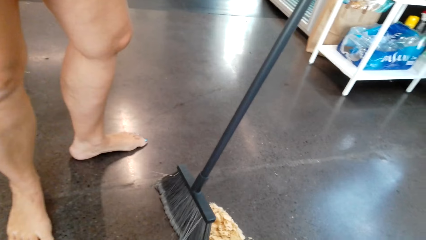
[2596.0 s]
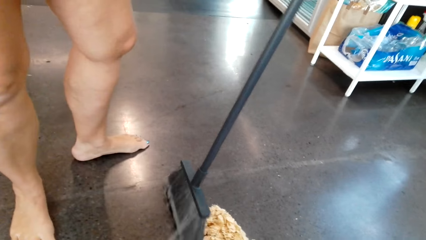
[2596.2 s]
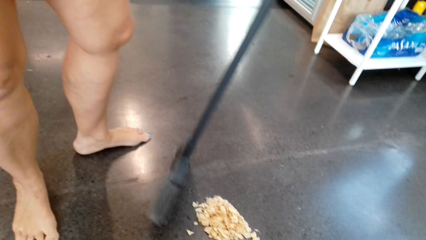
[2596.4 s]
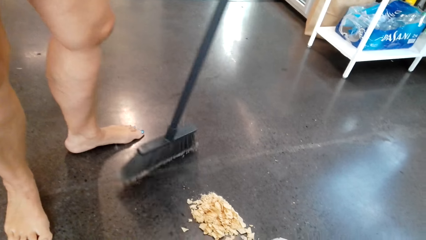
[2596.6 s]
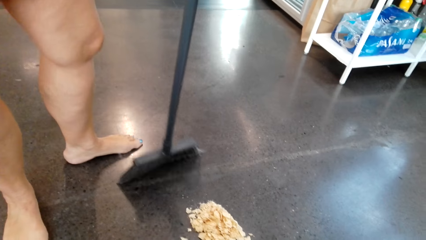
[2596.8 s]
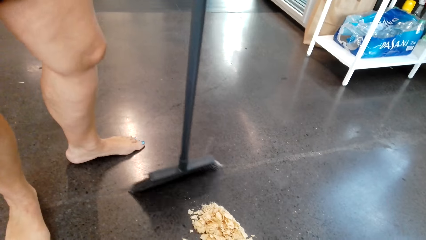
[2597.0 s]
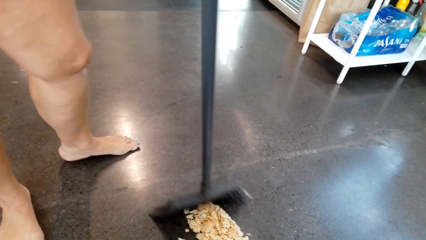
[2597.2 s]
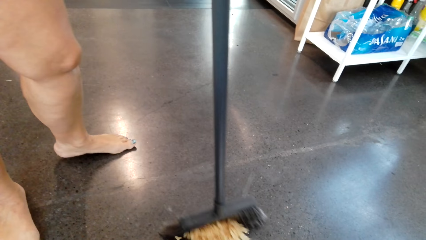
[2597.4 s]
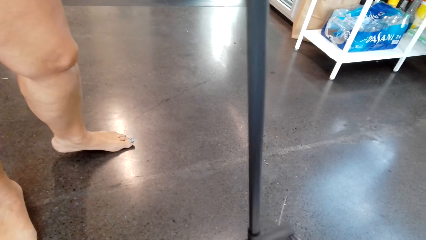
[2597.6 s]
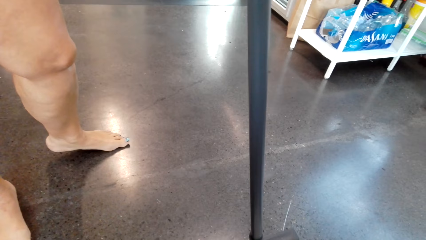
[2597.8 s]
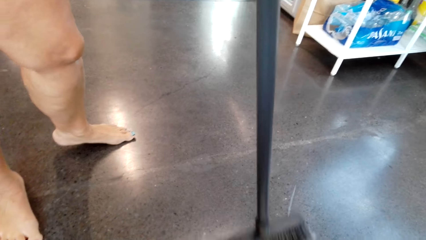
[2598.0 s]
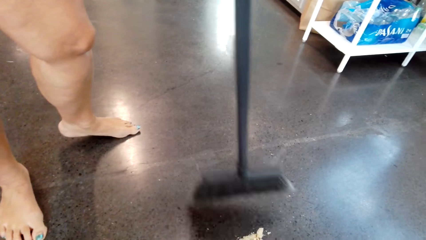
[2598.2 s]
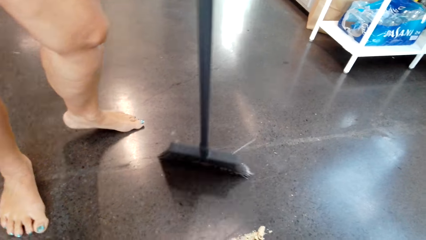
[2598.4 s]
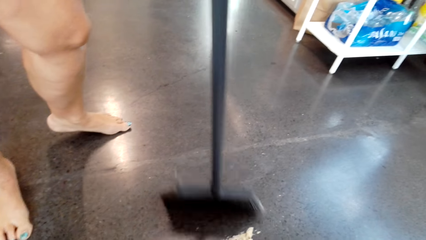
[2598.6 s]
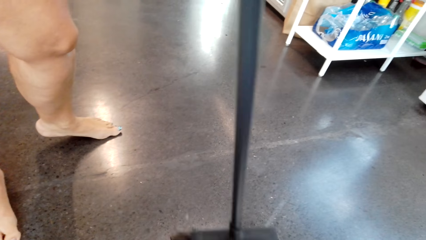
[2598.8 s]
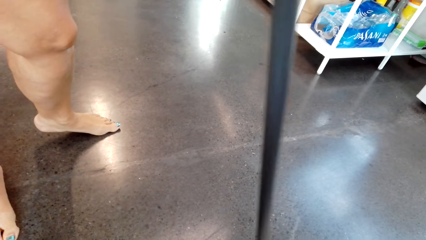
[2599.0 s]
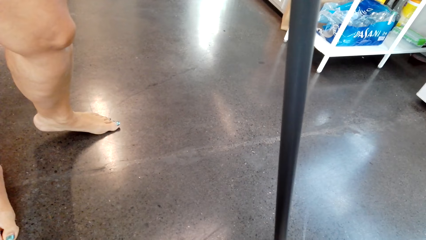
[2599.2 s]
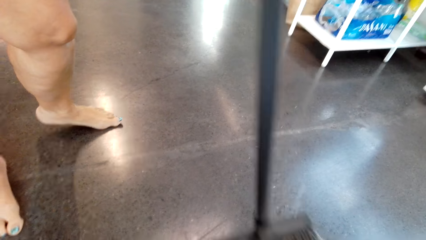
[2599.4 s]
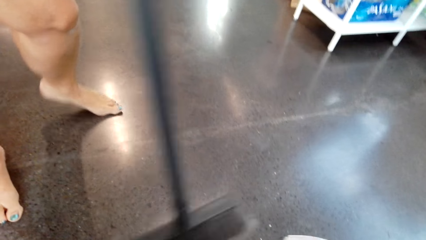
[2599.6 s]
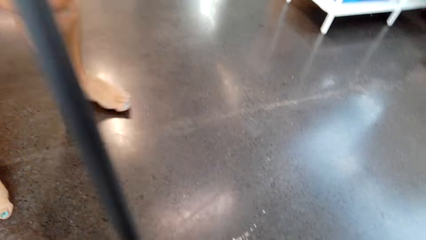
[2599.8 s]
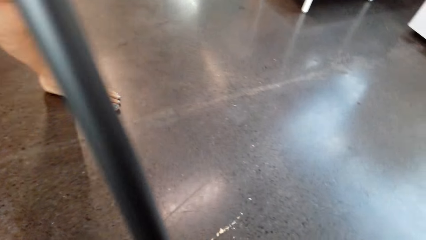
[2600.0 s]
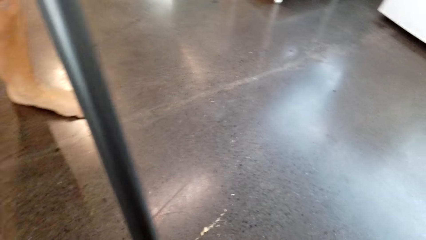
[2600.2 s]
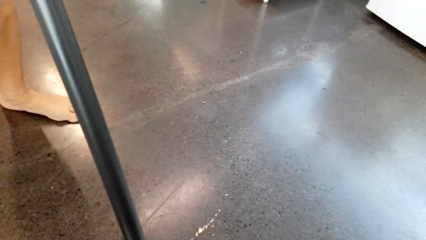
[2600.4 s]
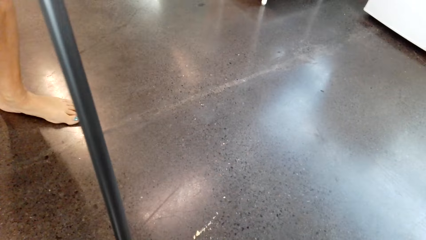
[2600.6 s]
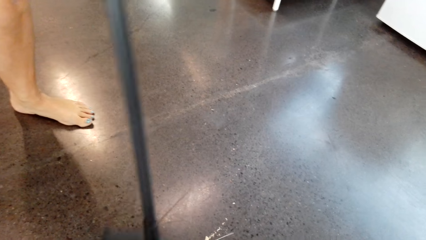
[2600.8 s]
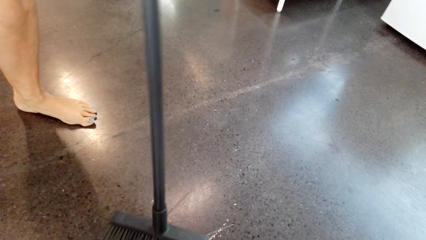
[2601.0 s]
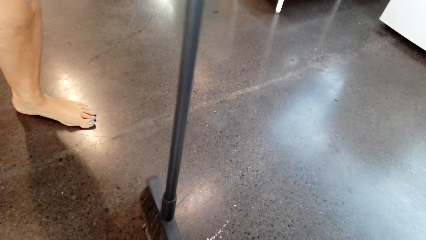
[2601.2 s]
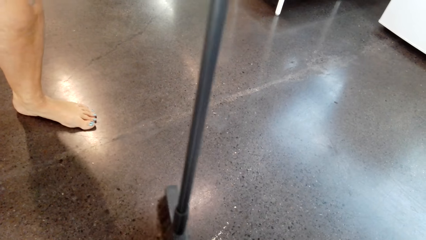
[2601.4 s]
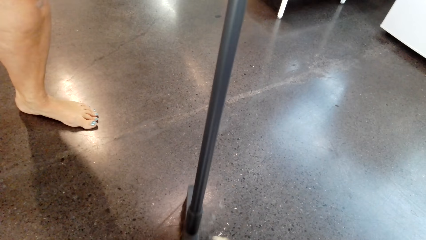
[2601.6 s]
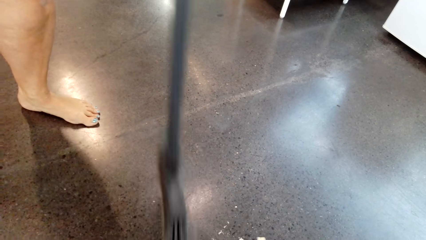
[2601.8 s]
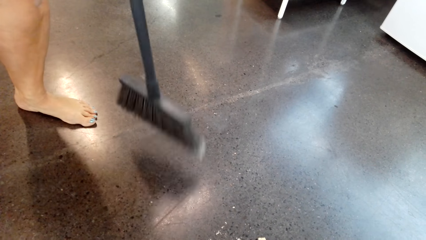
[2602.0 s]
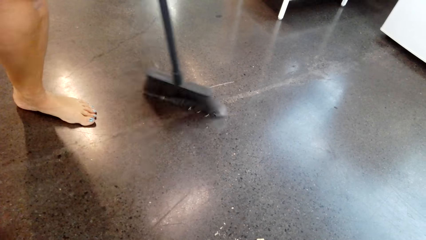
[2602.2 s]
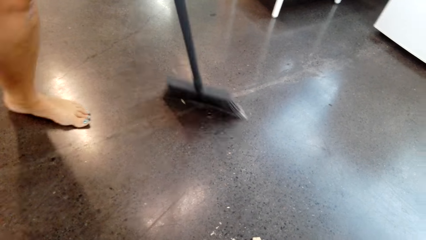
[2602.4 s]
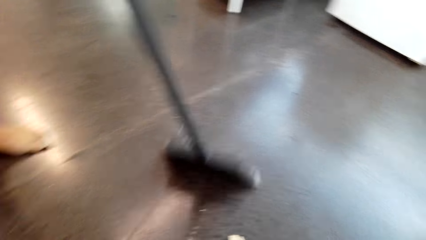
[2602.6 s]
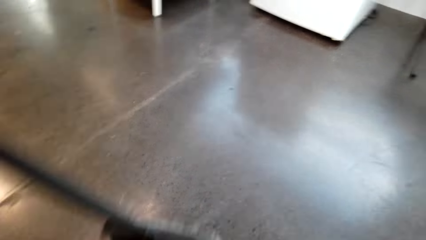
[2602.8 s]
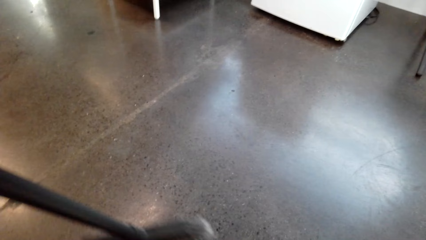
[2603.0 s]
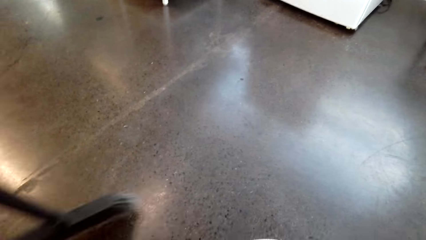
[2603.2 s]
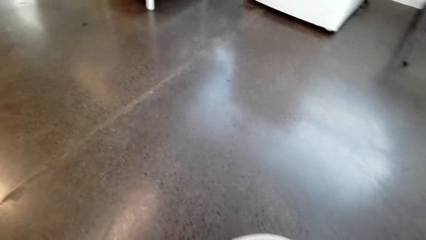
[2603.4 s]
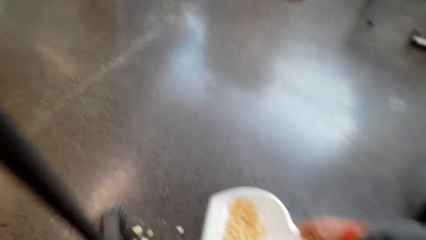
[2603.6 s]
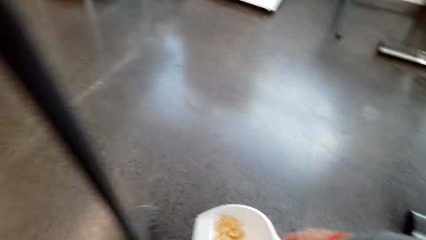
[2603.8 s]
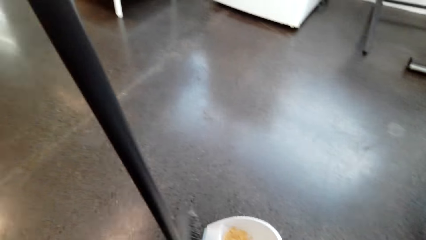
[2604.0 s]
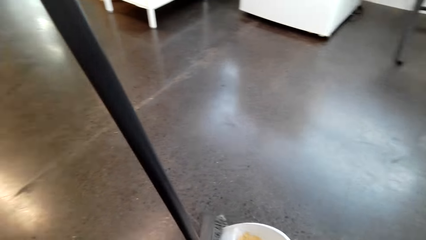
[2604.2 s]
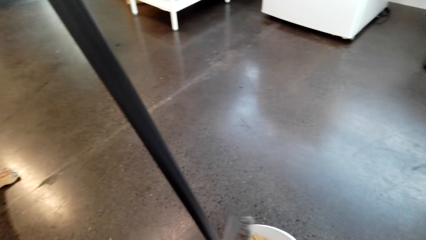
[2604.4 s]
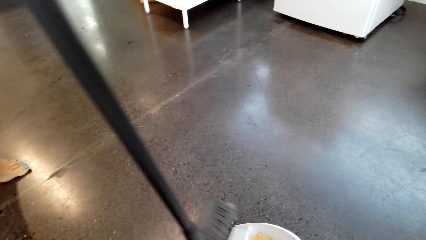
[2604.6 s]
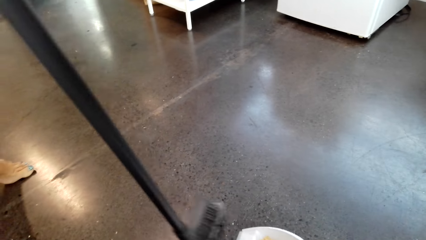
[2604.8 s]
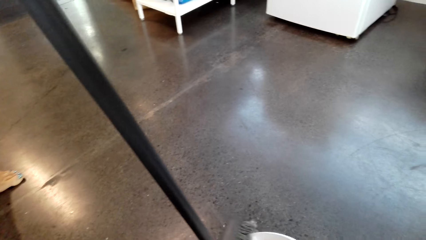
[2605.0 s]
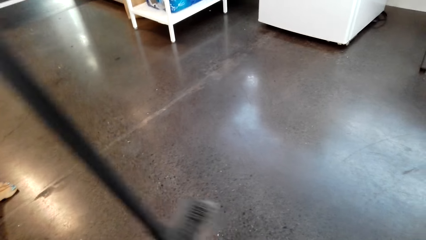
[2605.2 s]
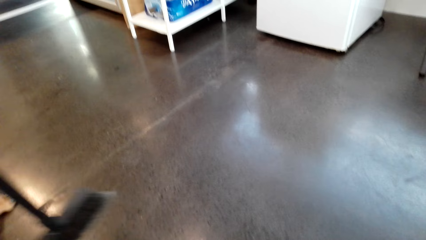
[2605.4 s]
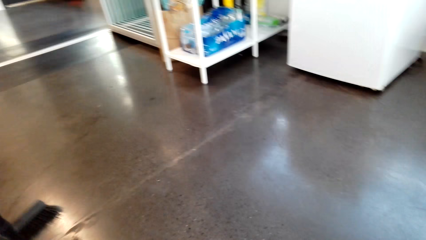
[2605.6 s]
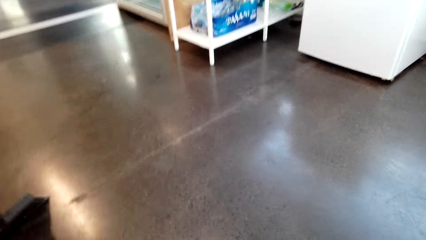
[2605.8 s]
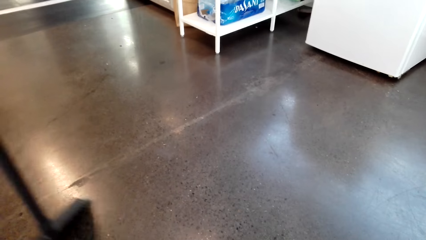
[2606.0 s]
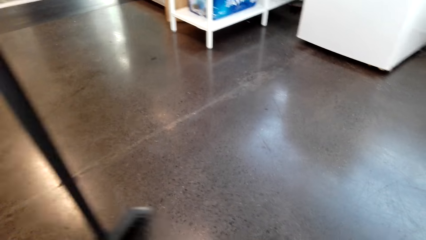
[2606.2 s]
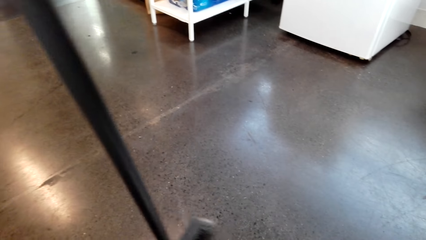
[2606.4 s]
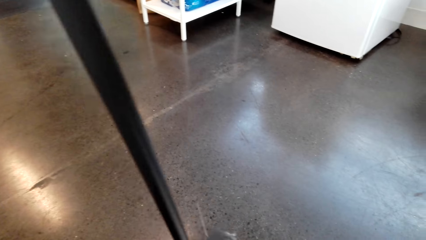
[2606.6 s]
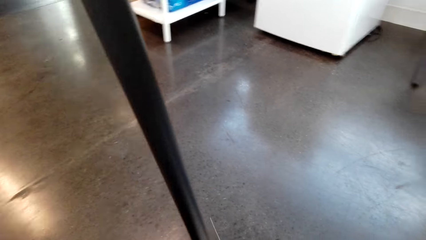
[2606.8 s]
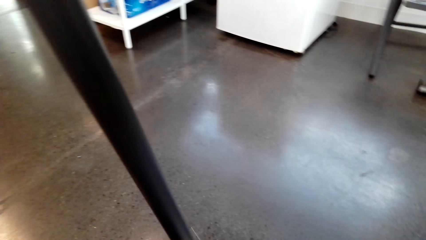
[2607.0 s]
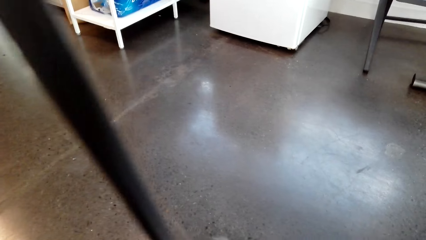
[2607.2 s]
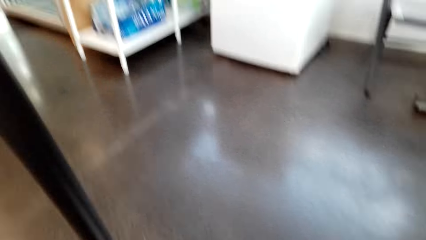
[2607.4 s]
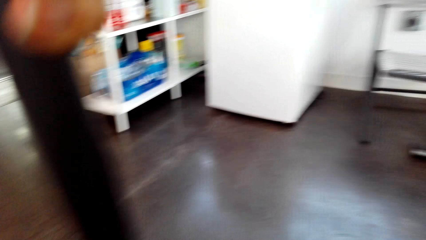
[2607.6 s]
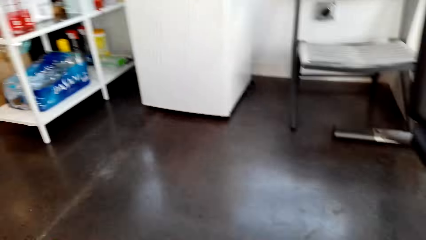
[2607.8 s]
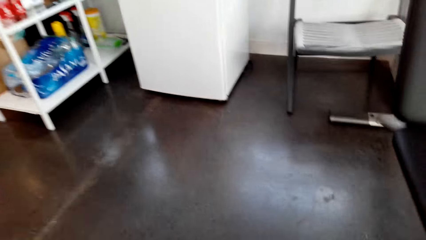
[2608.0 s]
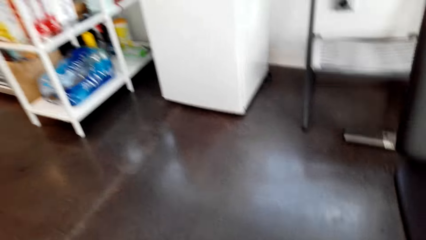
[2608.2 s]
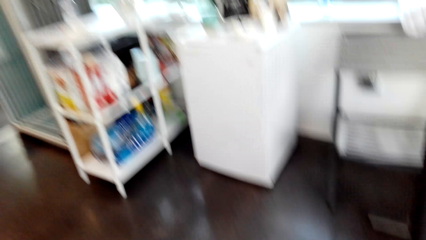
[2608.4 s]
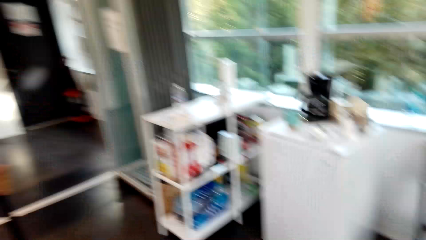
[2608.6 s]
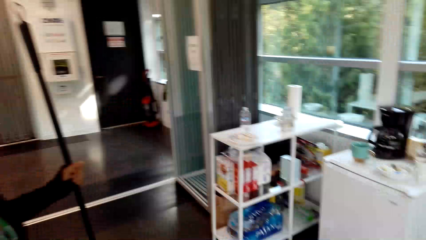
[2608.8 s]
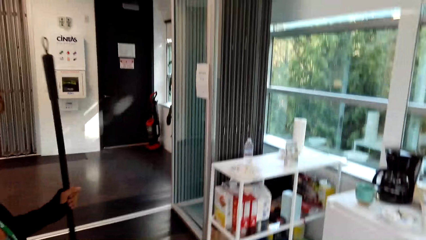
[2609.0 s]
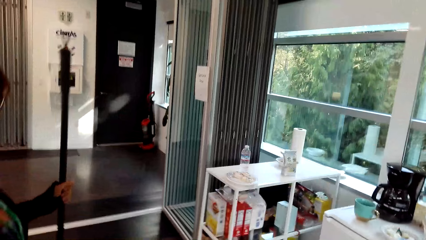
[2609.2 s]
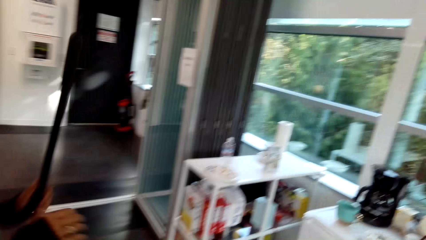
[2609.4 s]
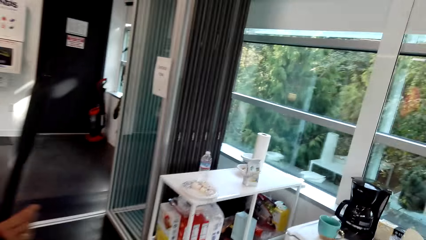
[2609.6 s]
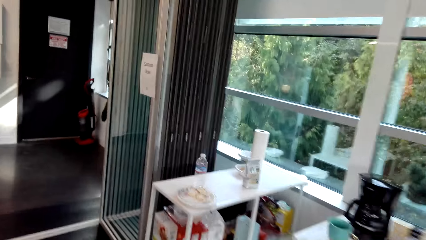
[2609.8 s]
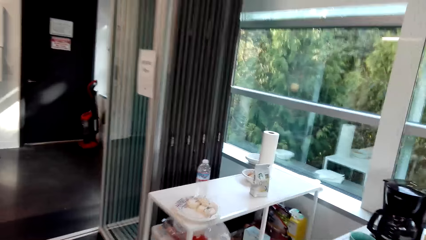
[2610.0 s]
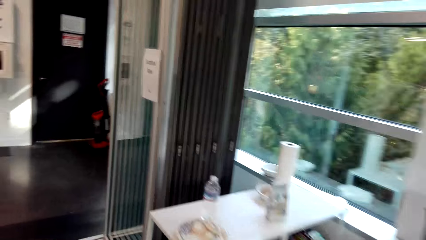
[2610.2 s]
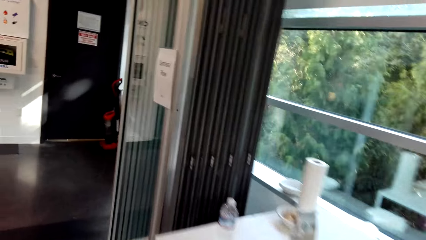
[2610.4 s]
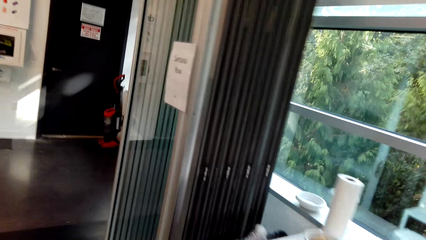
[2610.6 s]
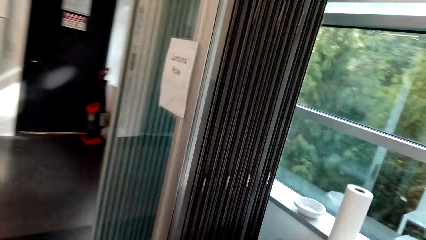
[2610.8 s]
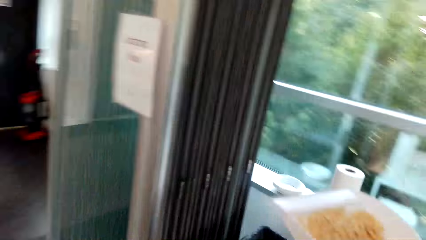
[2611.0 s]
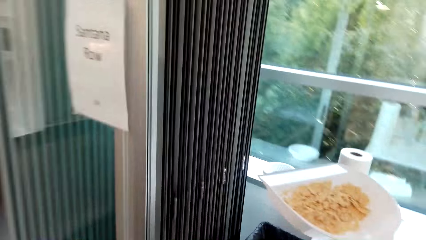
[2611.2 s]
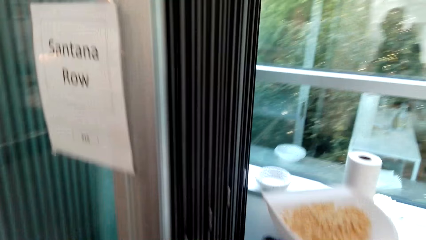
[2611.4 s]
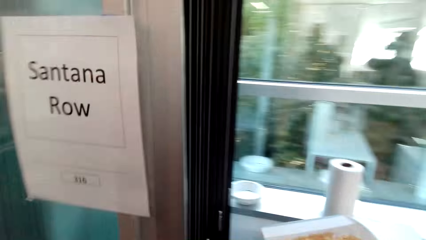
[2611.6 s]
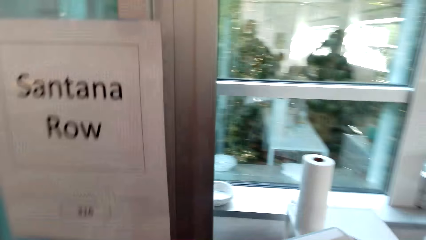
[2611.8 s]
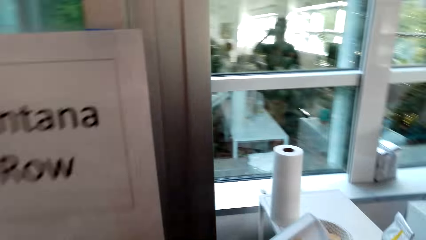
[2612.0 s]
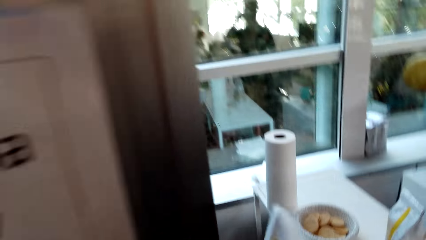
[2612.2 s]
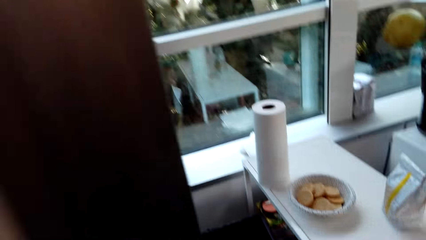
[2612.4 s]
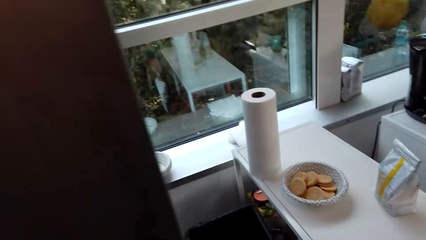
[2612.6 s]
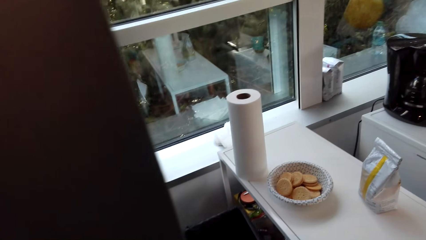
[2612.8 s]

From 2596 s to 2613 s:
The camera wearer holds the dustpan. A woman sweeps the dirt in the dustpan. The camera wearer converses with the woman. They move towards the dustbin.
